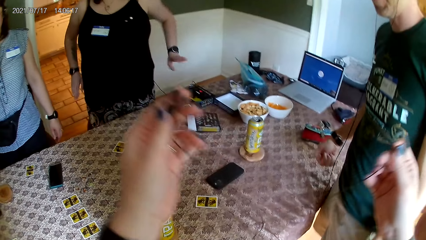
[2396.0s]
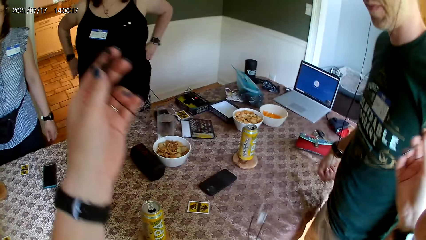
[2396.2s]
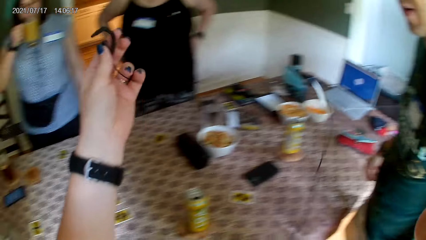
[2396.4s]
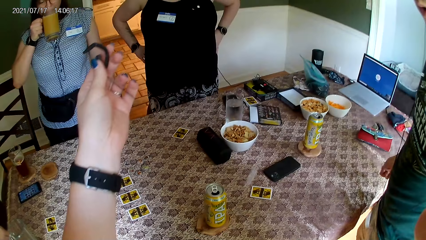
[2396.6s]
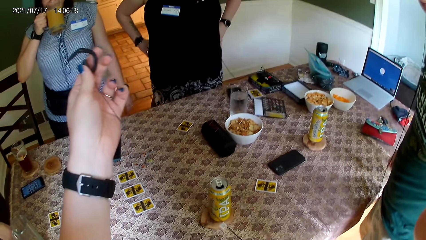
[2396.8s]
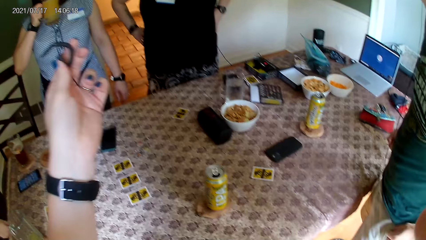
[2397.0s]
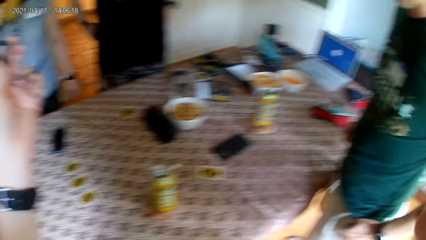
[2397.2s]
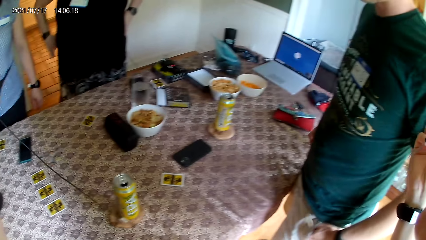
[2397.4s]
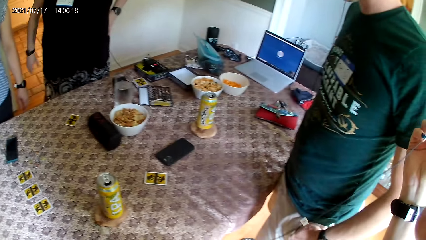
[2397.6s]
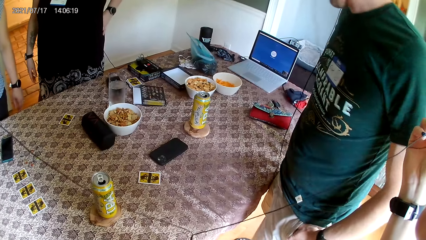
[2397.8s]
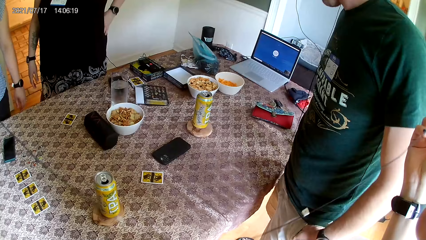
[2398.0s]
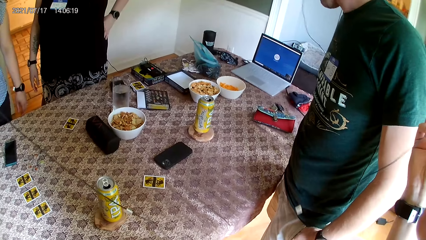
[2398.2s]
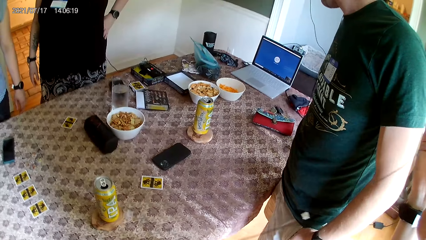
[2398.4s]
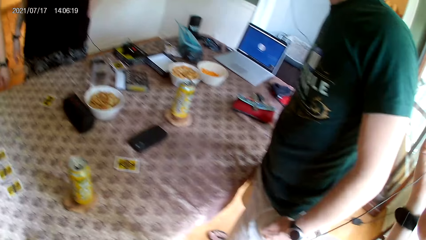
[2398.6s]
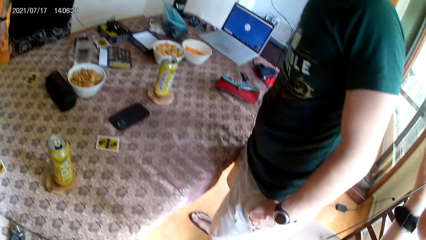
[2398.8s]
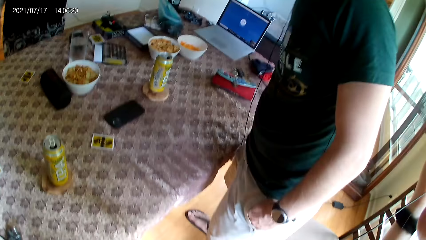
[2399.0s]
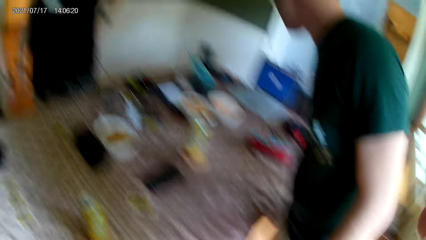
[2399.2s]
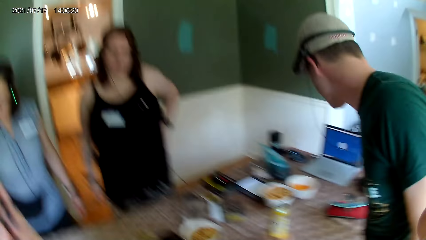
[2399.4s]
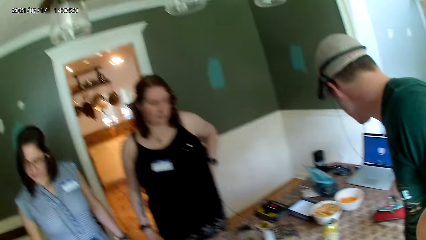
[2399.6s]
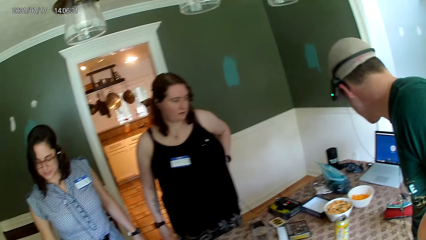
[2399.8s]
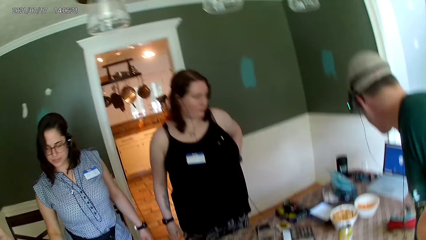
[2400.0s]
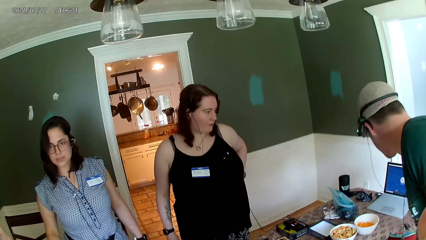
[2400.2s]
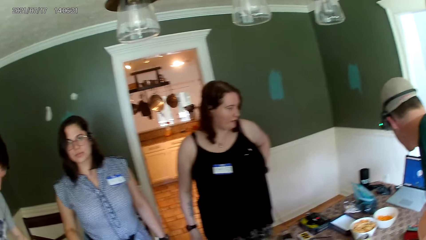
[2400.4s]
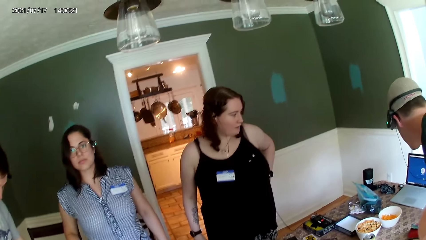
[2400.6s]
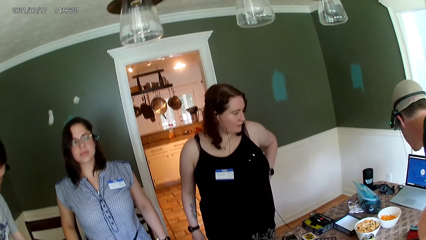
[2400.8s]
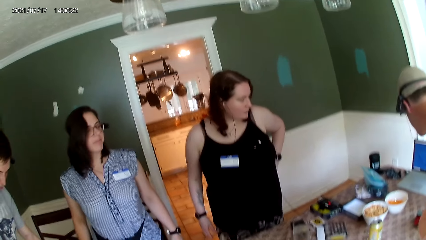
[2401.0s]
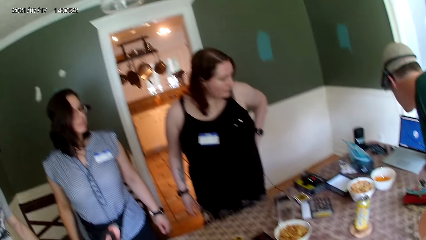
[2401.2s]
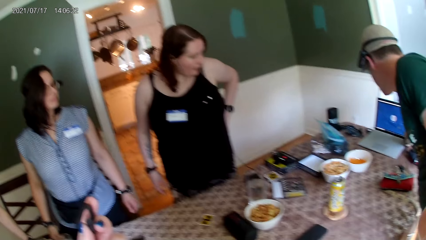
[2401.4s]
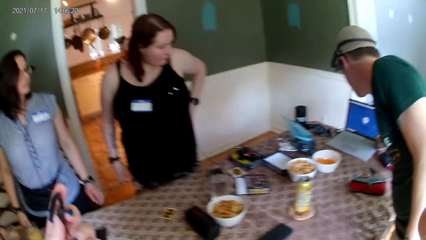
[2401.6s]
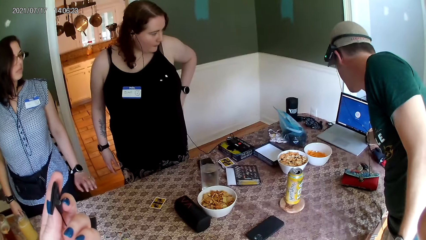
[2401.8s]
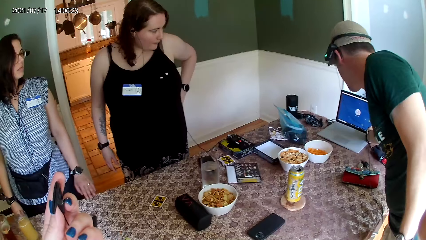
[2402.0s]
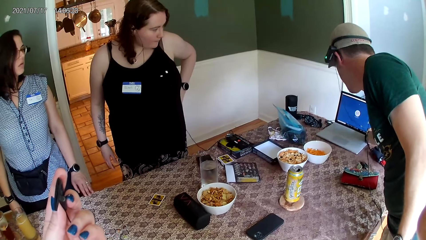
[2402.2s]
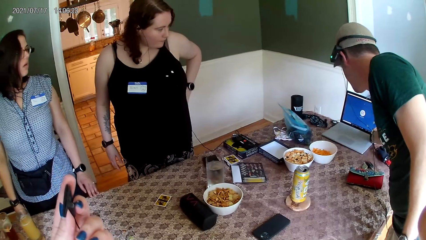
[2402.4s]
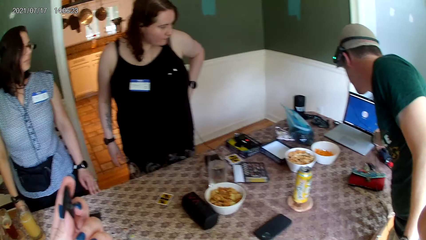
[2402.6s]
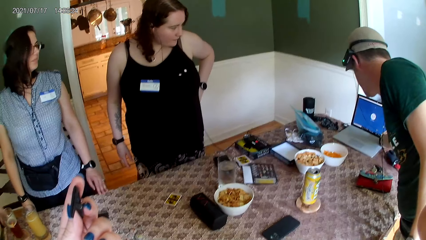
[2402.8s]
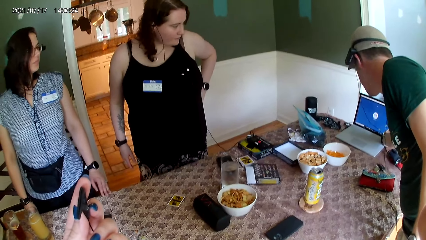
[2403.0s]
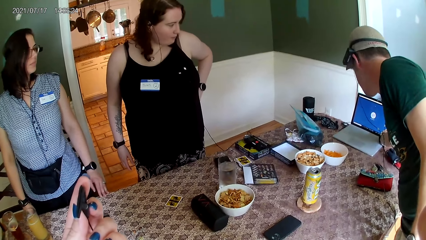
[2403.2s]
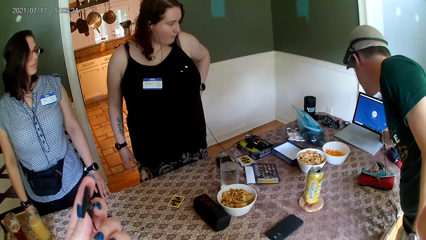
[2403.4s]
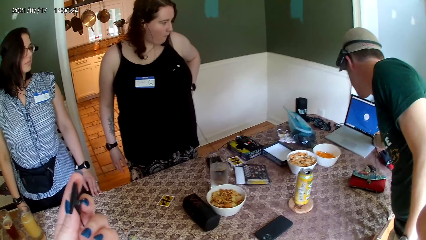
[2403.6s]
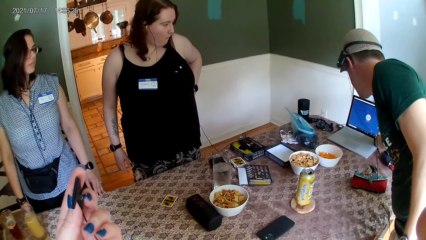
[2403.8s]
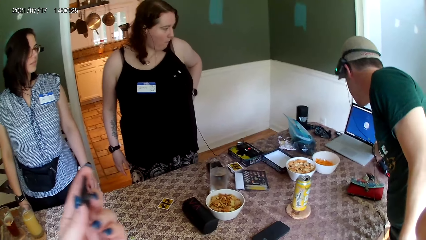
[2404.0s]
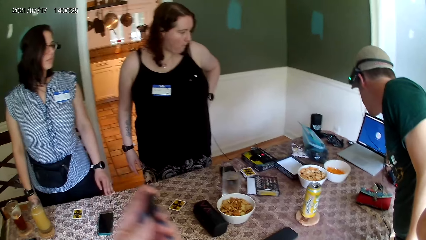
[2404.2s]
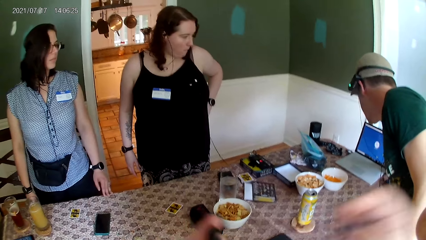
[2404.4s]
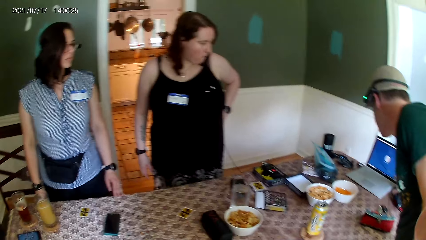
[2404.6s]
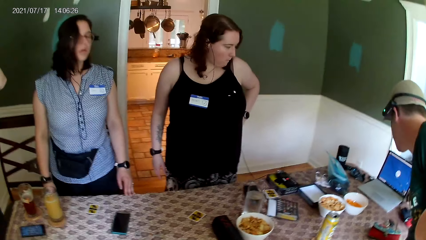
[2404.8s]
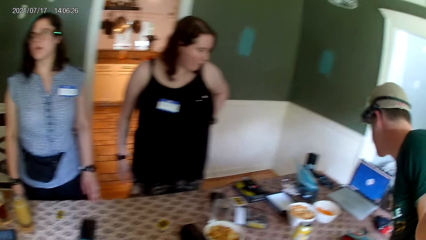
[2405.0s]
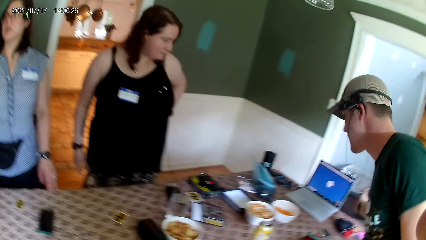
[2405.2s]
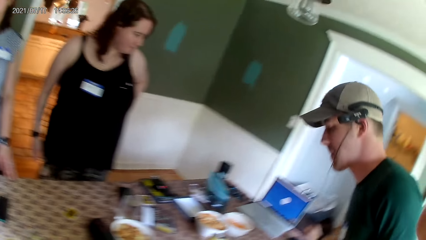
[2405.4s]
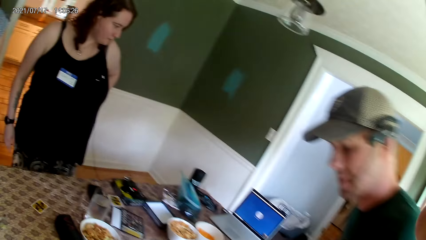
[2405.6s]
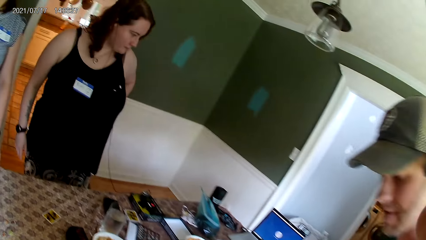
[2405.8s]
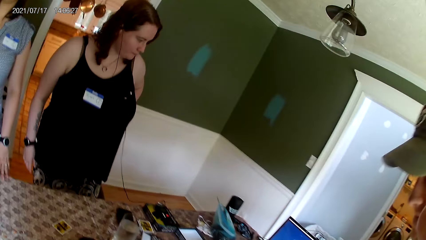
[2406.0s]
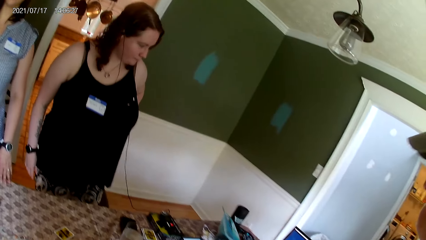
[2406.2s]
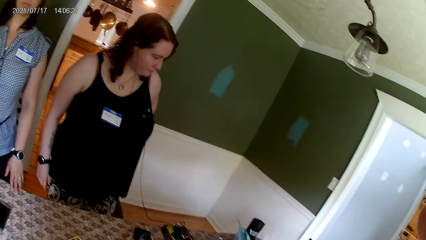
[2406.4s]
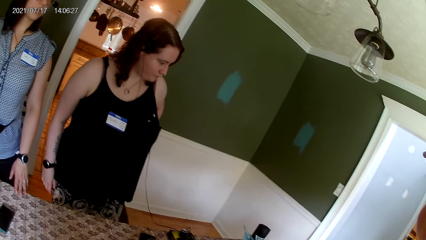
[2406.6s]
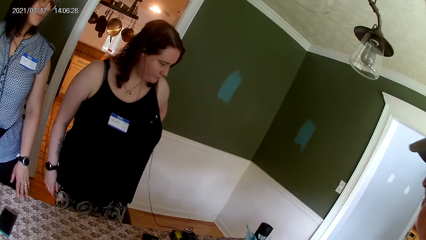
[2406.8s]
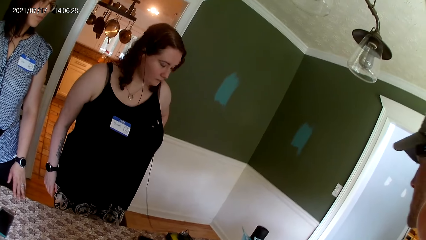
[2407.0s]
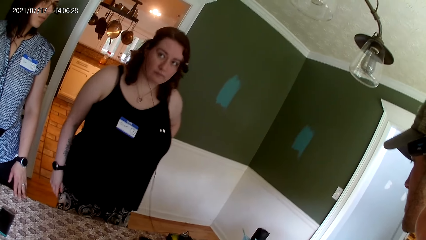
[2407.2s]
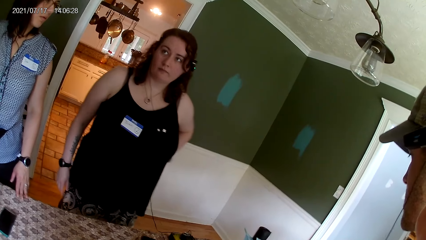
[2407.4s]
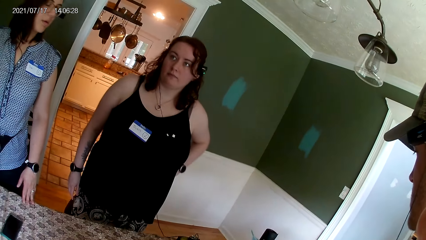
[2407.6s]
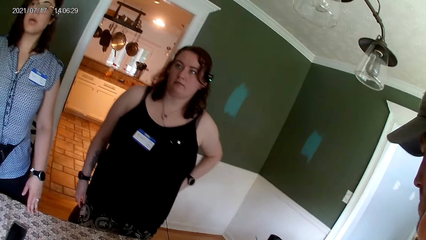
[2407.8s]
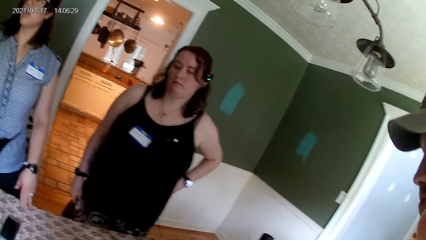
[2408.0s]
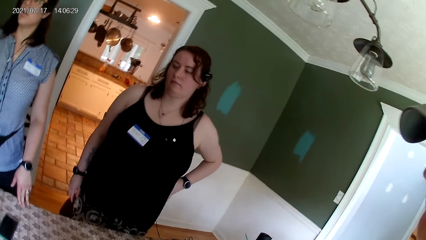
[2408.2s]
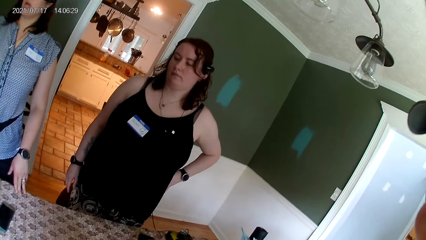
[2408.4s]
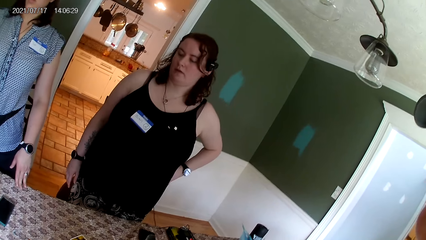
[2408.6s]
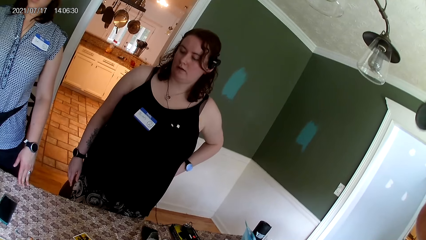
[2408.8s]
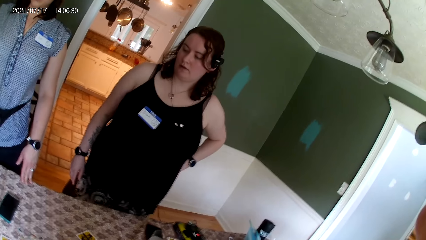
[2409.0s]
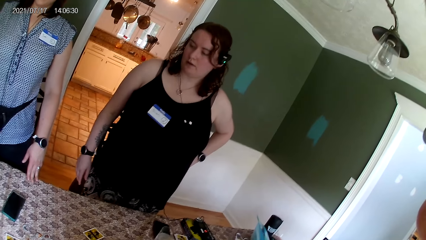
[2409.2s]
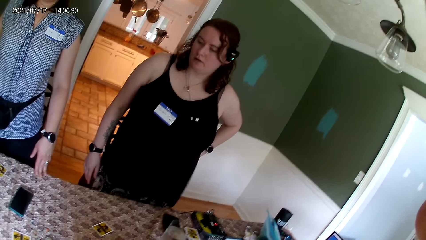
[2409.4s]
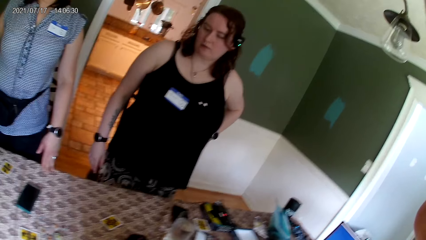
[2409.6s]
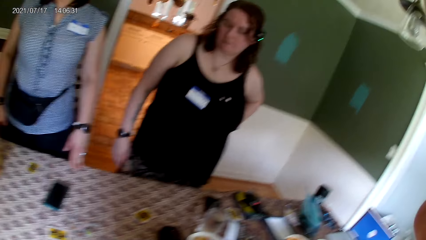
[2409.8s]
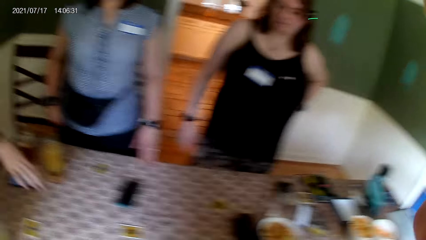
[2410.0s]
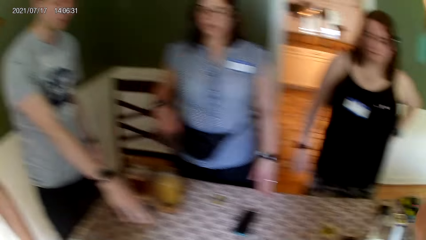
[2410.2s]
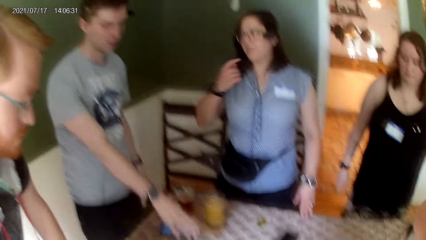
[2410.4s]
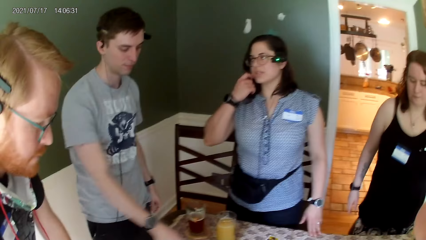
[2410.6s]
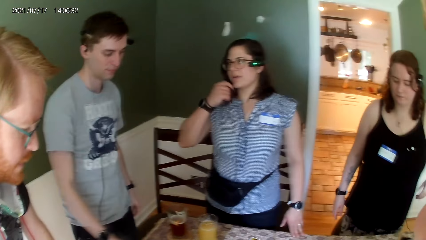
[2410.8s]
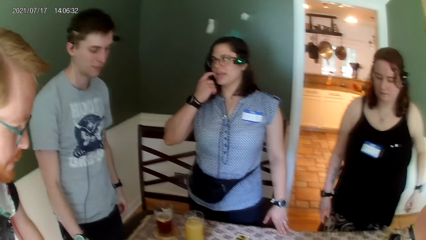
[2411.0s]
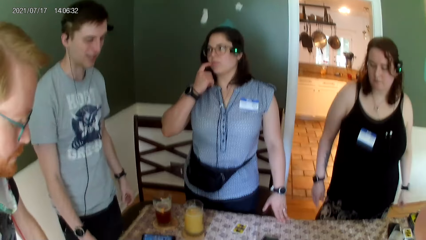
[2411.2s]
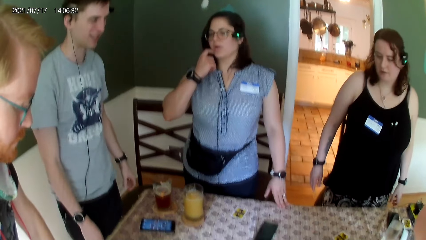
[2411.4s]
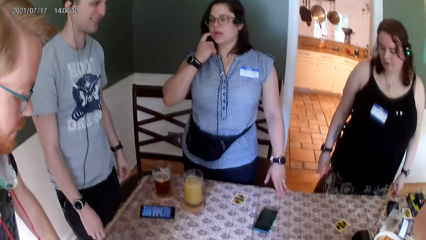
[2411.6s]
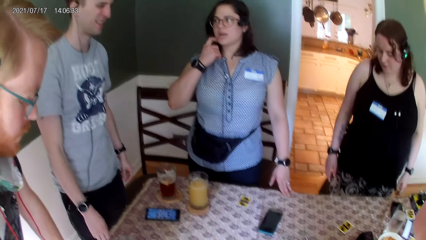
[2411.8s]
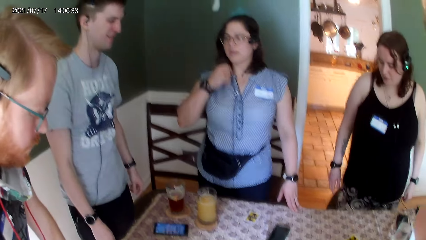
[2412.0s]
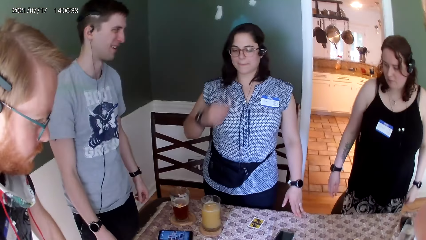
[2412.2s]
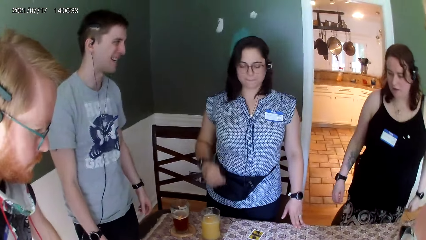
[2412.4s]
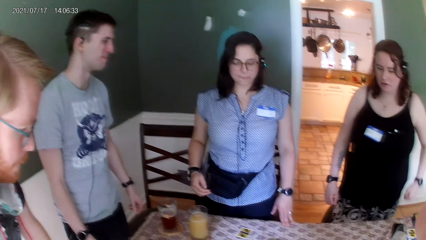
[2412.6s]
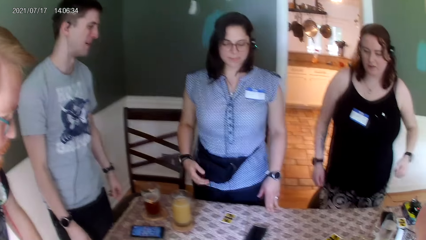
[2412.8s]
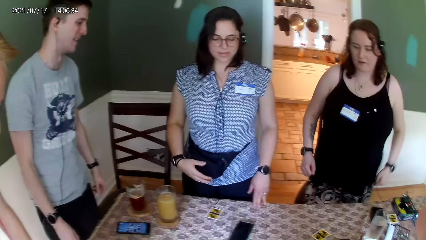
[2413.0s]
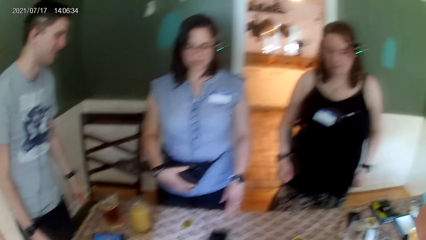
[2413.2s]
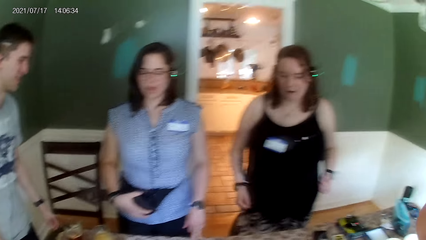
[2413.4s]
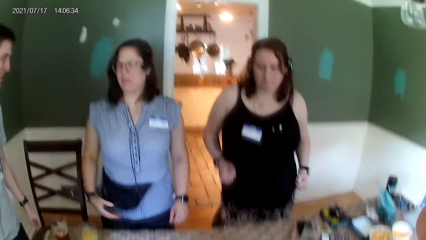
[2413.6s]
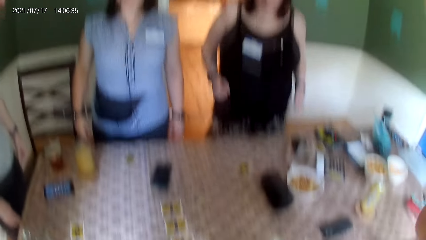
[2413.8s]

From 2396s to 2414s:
The camera wearer holds the ear phones. A woman converses with the camera wearer. The camera wearer puts an ear piece in her ear with both hands. She converses with the woman. A man stands besides a lady. Another man presses a laptop on the table with his right hand. The camera wearer holds the ear phones. Another man converses with everyone on the table. The first man stands besides the lady. Another lady dances. Another woman converses with the man. Another man stands besides the first man. The first woman converses with everyone on the table.
